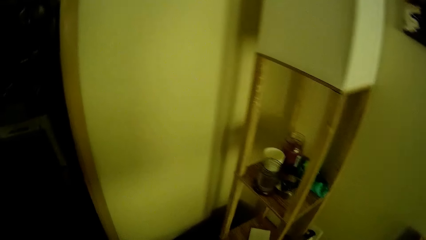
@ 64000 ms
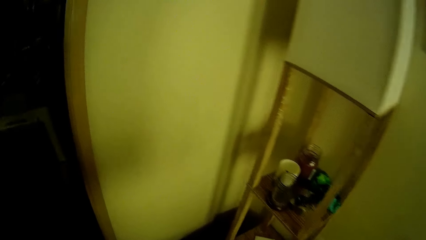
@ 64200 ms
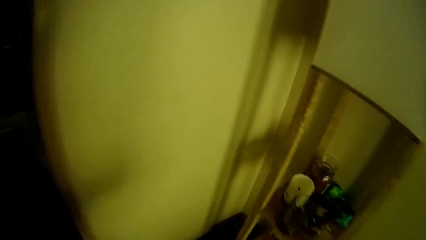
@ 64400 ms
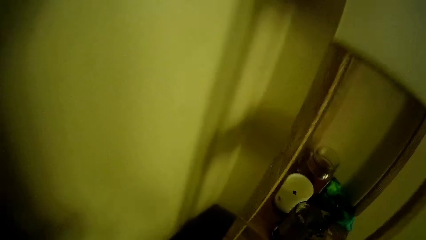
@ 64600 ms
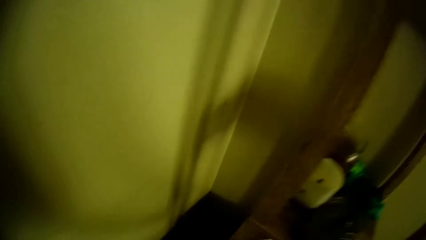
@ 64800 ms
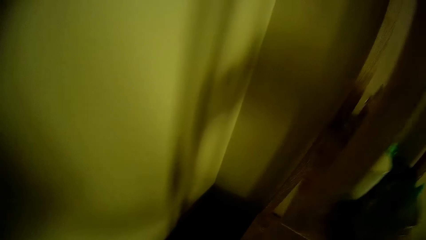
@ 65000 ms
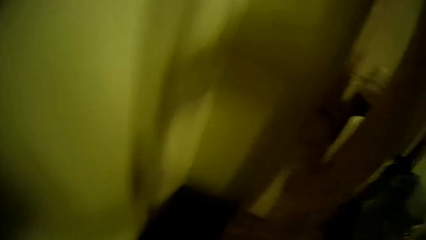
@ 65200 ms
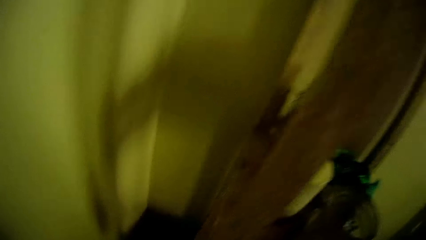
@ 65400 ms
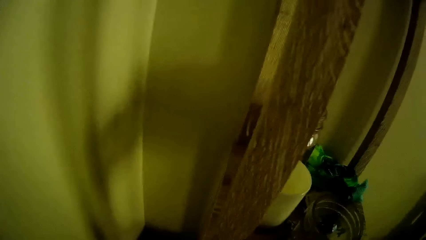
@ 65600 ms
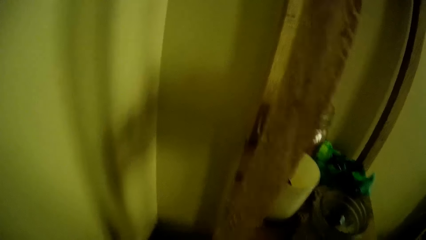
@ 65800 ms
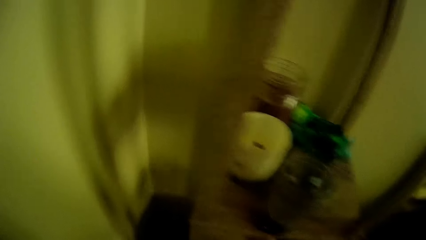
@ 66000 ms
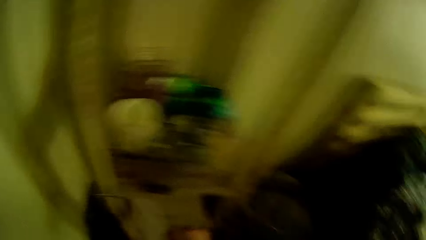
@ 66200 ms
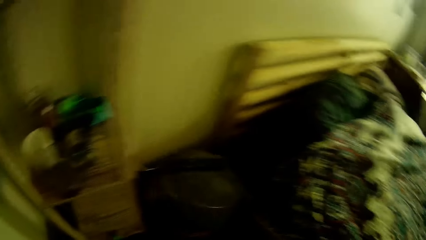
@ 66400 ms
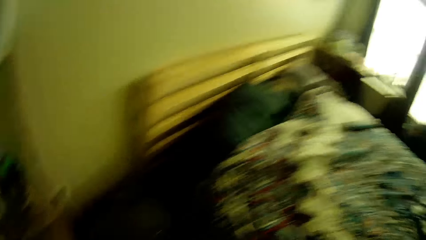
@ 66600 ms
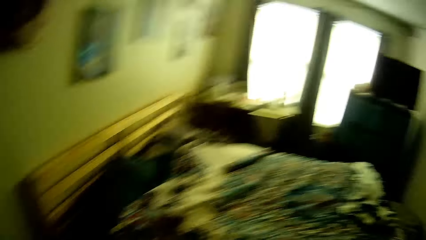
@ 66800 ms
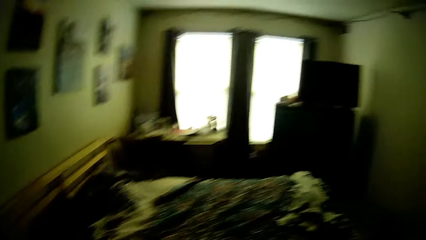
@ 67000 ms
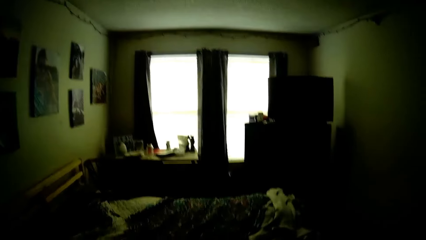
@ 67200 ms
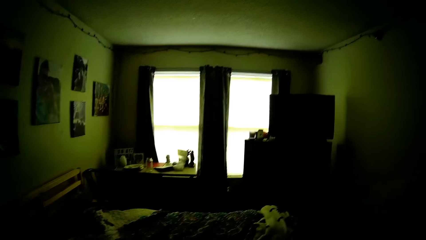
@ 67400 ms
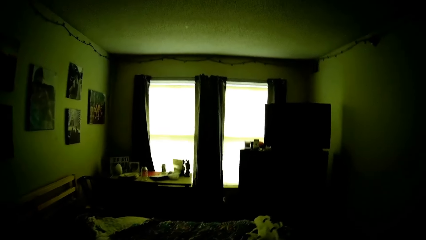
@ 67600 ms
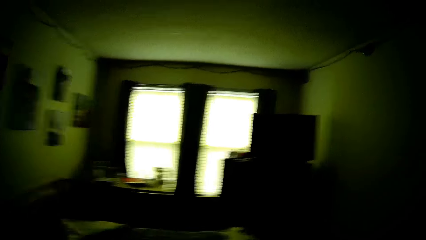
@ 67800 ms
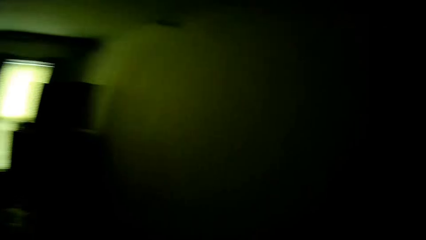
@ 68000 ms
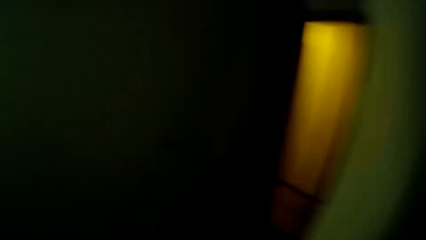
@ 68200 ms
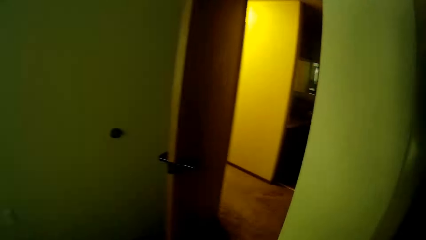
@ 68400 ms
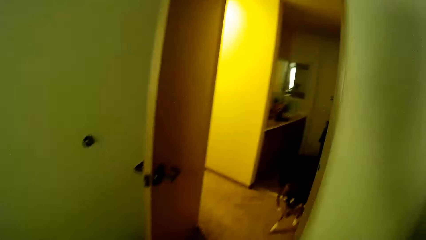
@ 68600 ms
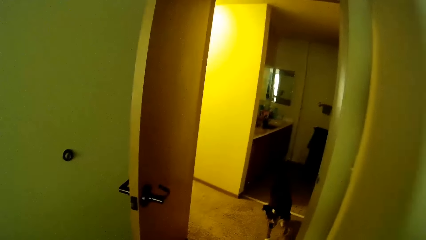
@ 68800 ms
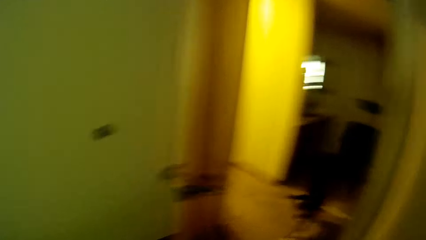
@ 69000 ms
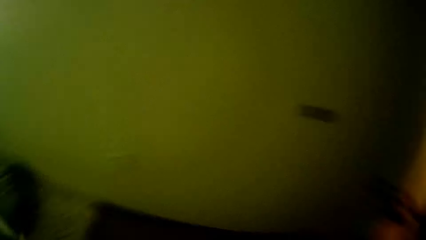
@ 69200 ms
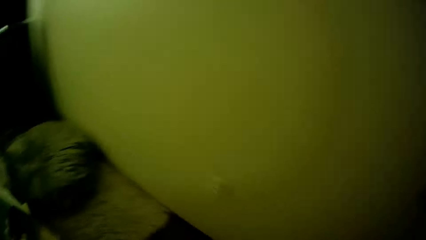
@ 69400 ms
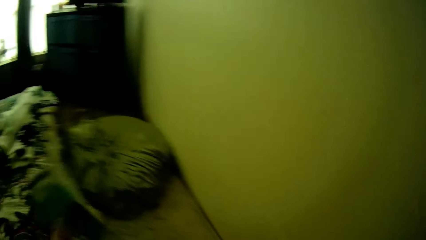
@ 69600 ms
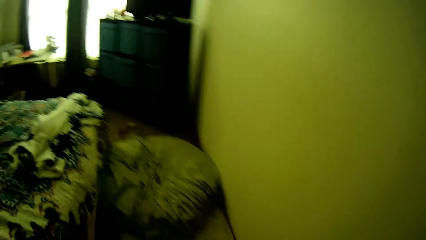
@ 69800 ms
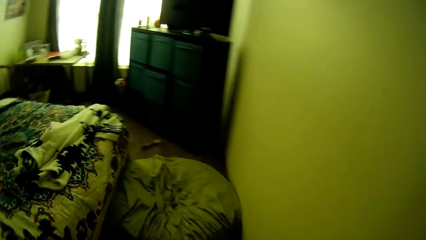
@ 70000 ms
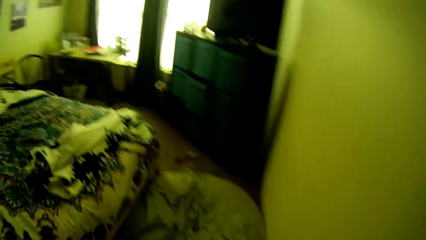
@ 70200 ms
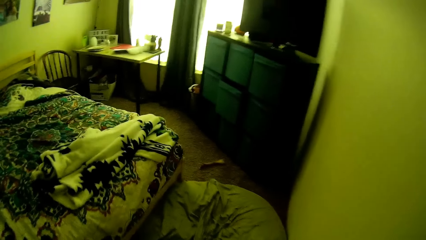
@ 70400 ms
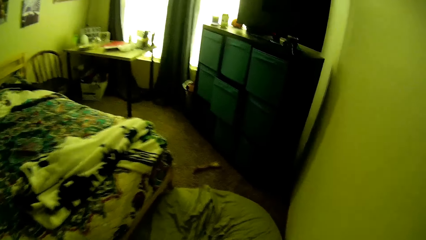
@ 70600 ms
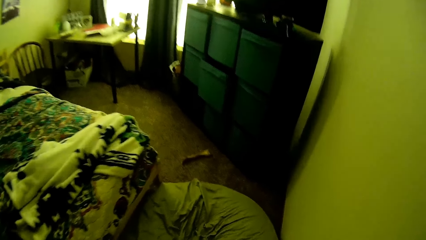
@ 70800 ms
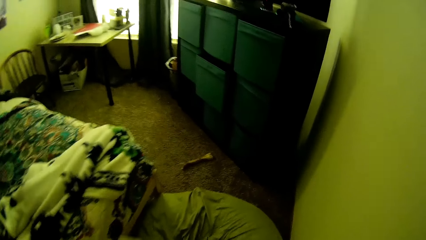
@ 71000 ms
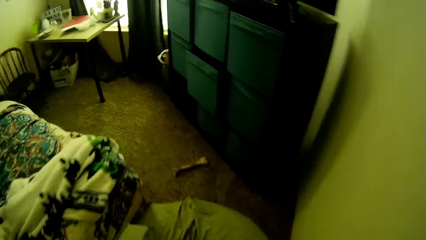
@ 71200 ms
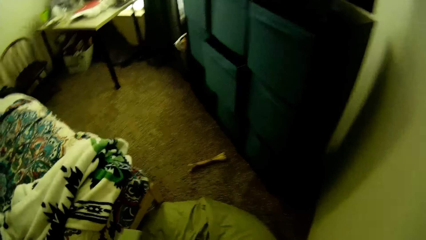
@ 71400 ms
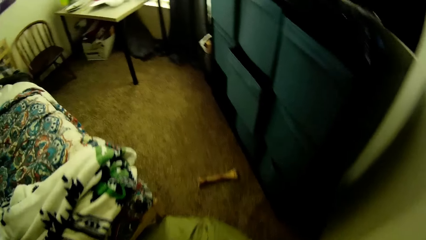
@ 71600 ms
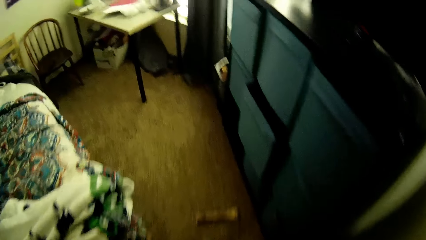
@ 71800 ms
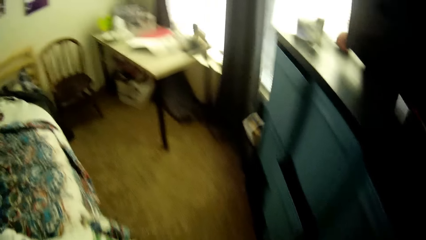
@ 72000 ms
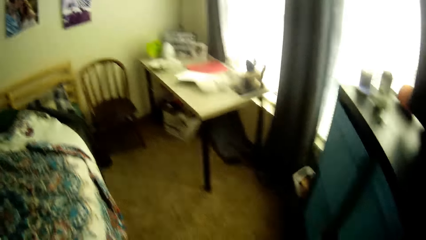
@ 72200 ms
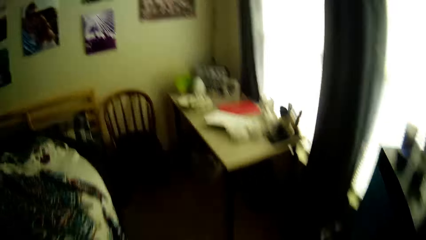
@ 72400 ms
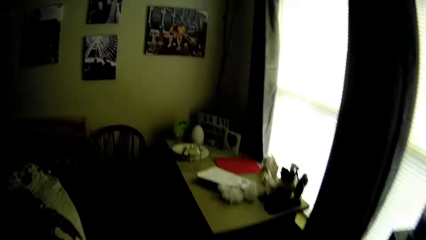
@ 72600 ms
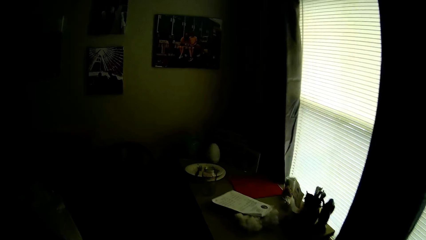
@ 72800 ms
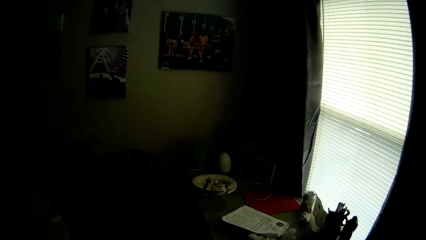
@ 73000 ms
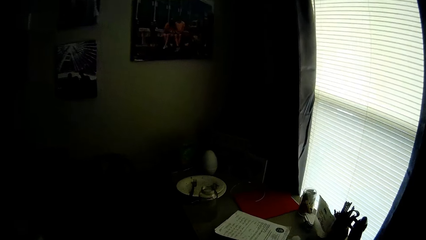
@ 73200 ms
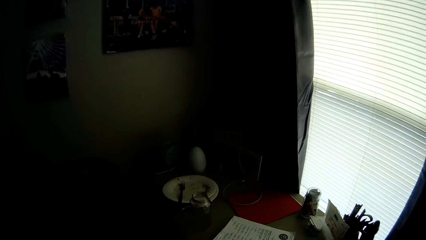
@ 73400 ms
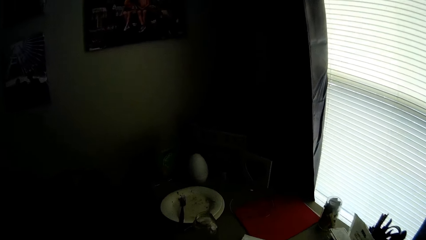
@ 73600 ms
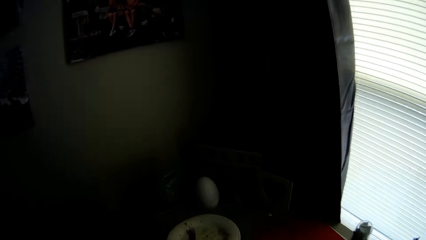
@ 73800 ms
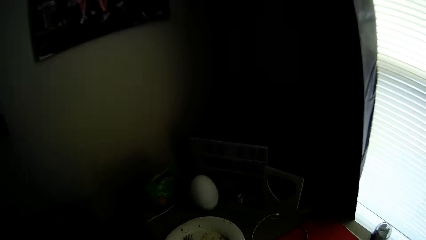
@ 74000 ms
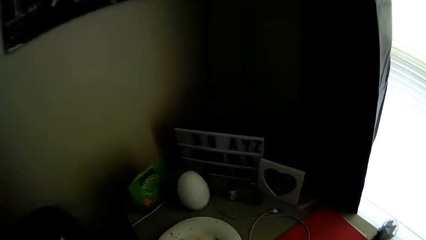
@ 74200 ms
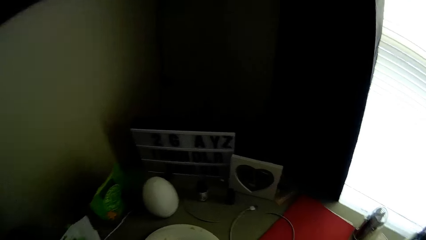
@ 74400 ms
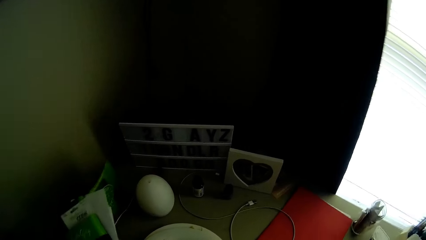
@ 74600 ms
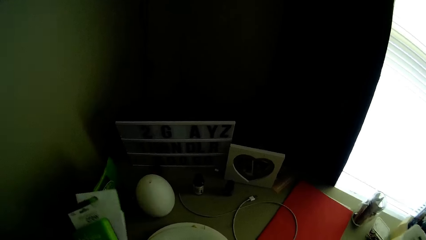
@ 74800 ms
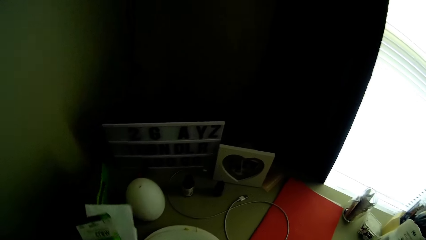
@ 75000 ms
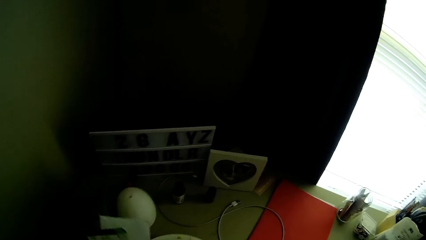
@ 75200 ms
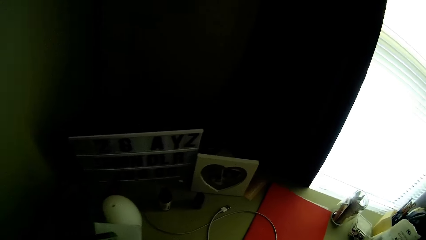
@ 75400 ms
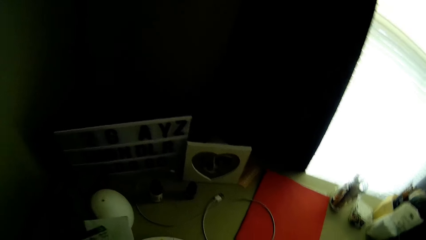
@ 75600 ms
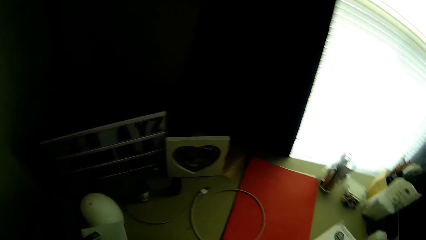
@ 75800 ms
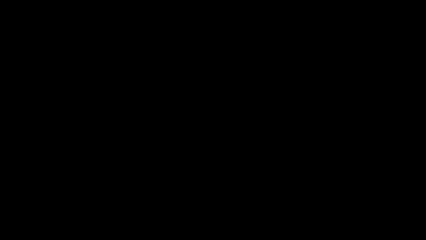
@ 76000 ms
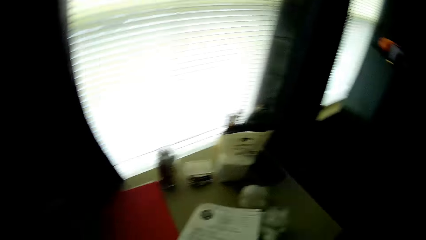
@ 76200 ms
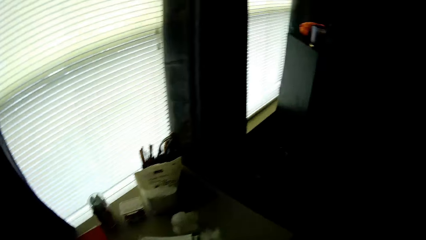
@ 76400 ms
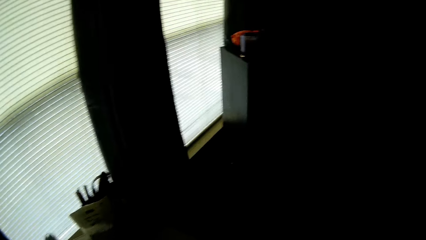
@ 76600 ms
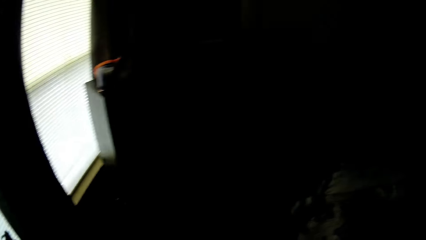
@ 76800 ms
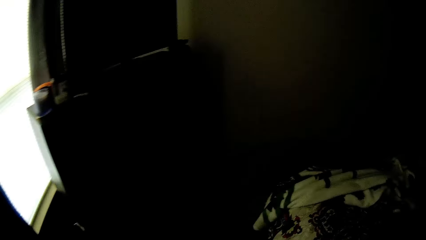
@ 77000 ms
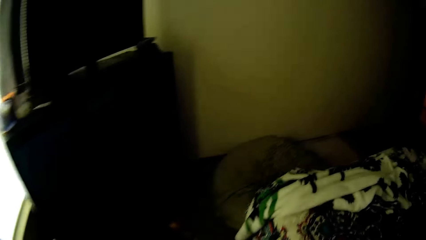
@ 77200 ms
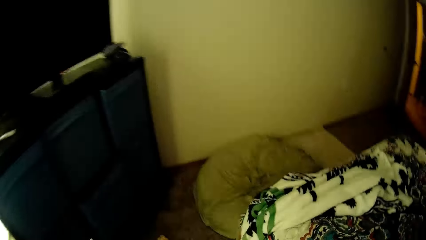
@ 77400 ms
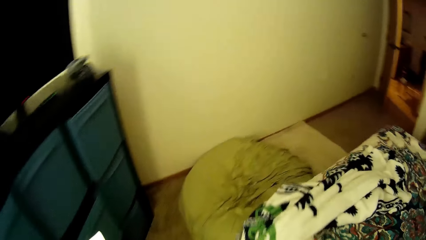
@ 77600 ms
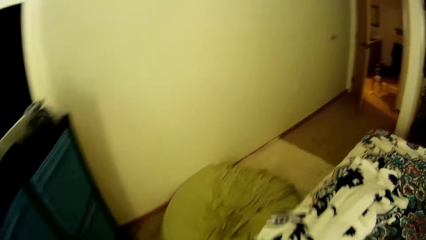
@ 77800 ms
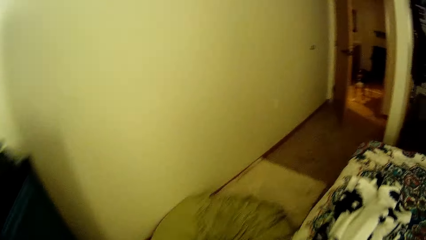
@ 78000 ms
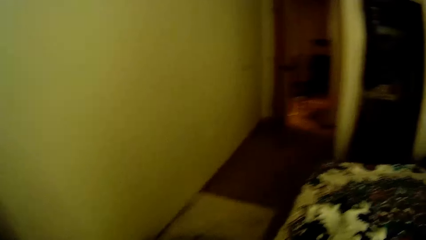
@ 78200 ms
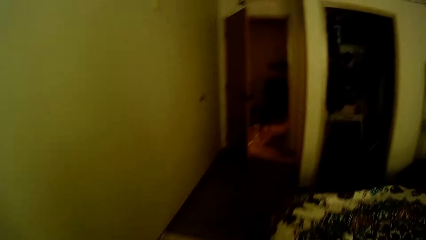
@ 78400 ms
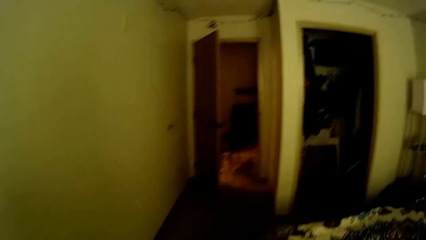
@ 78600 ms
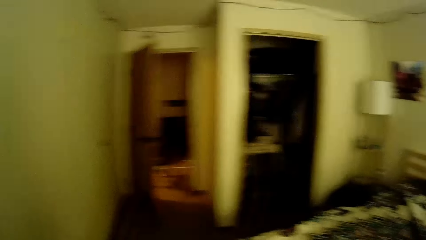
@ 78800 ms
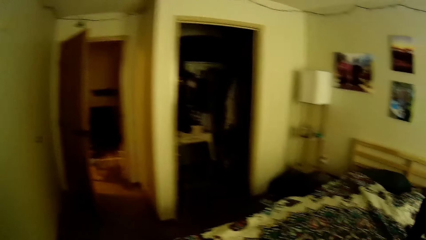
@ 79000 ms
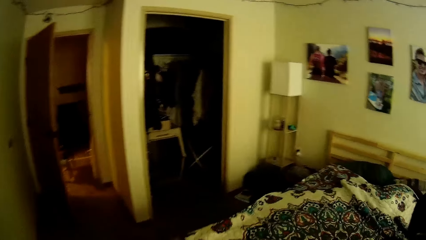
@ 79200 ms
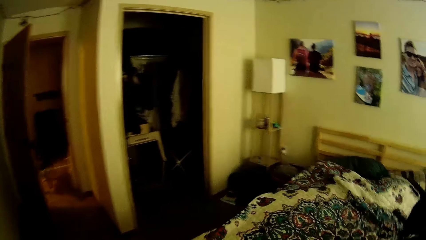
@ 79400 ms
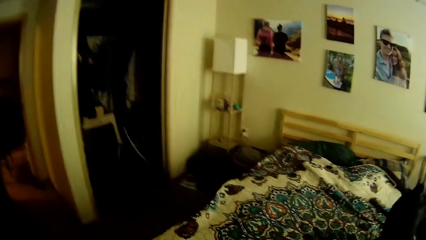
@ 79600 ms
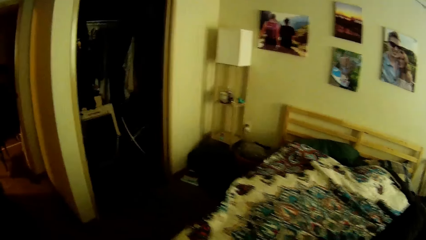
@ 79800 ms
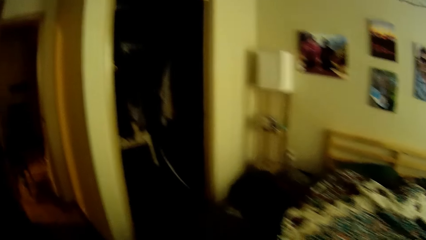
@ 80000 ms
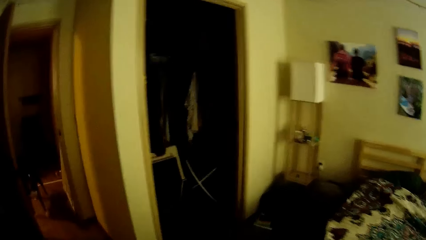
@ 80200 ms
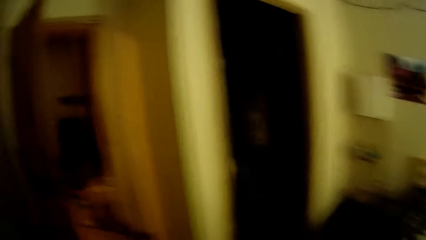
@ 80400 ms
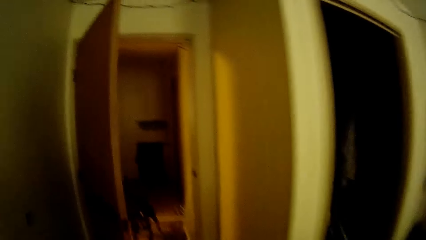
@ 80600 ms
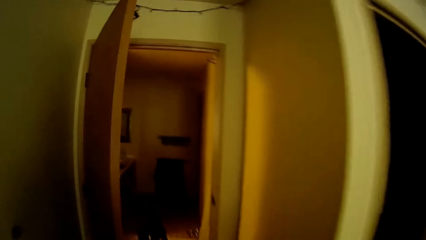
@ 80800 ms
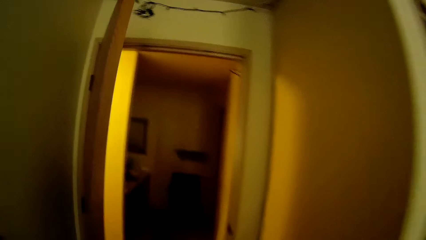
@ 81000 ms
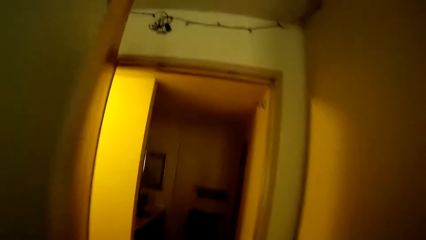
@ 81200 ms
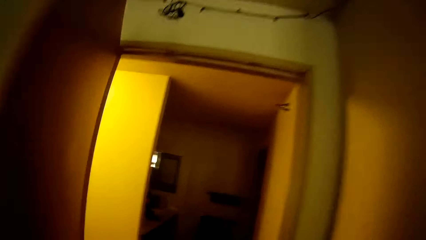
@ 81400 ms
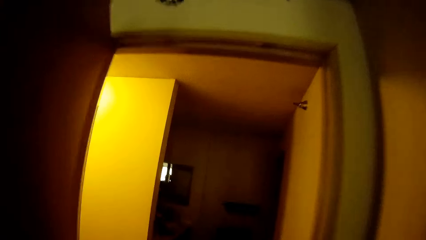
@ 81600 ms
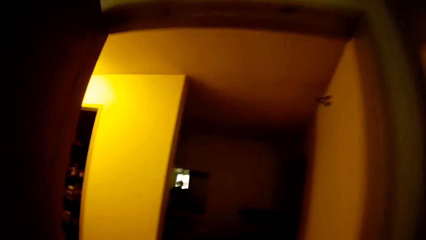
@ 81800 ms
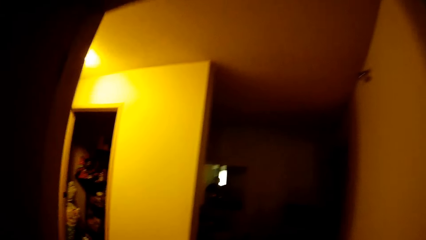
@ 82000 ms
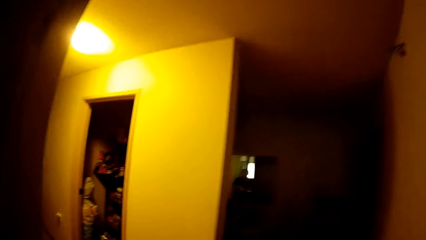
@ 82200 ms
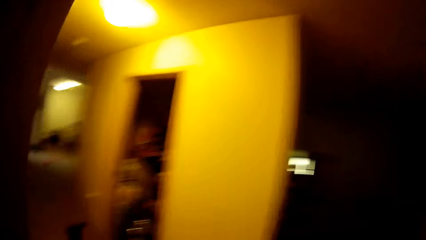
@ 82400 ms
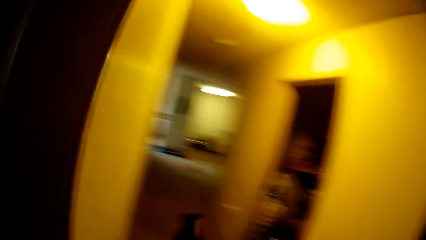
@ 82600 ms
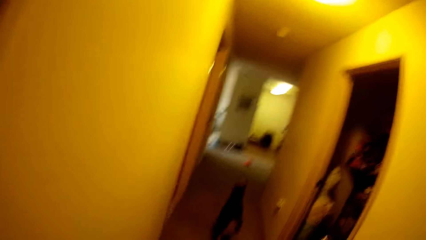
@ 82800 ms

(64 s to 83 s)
The camera wearer looks around the room. She walks towards a table. She adjusts an object on the table with her left hand. She walks back to the kitchen.
